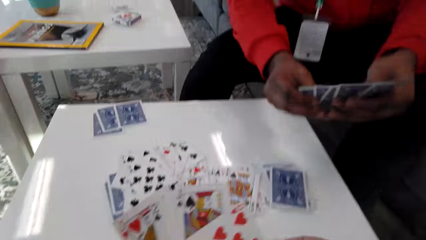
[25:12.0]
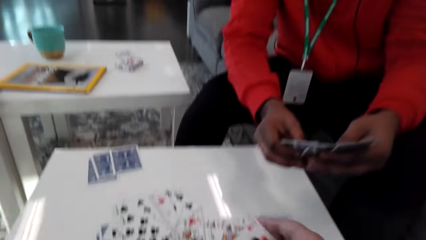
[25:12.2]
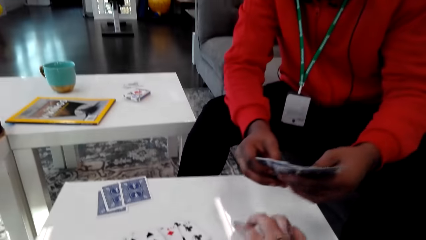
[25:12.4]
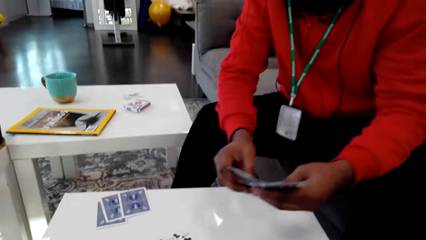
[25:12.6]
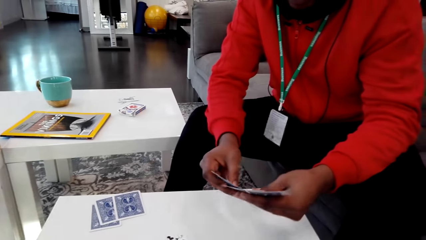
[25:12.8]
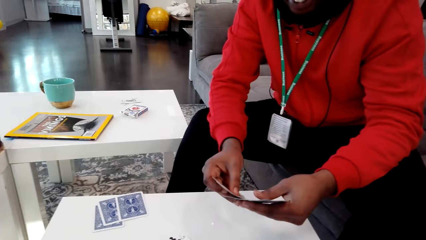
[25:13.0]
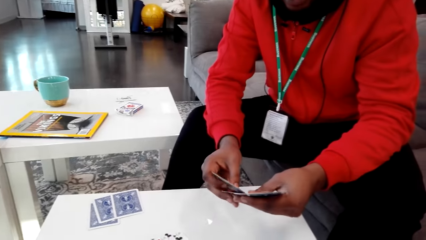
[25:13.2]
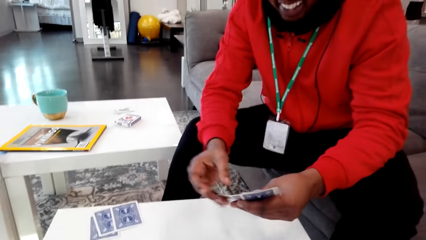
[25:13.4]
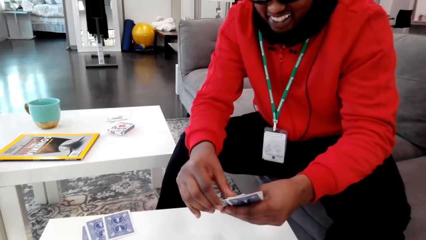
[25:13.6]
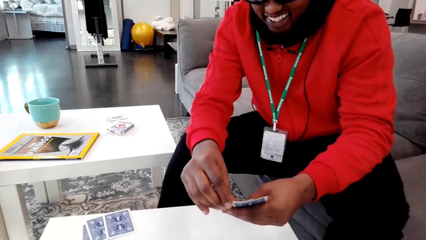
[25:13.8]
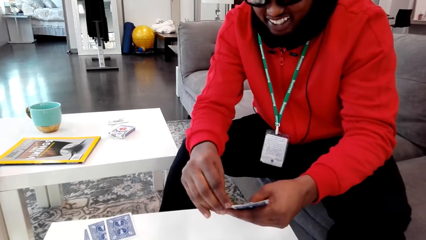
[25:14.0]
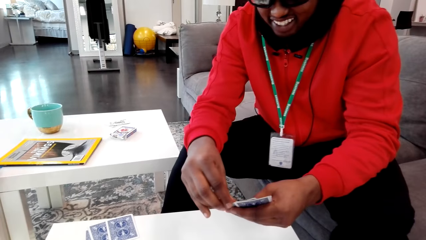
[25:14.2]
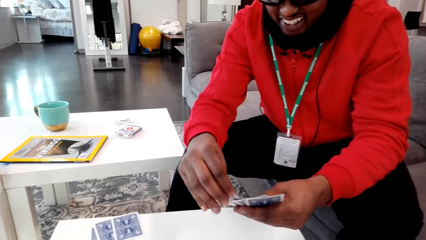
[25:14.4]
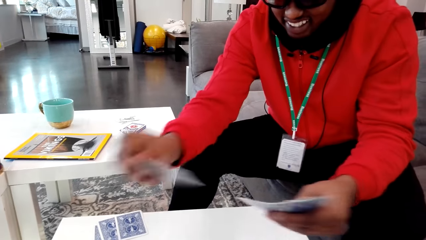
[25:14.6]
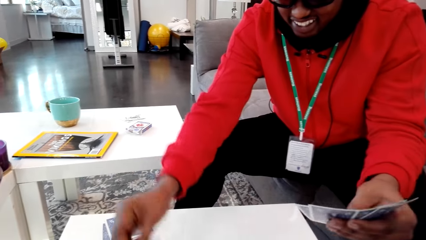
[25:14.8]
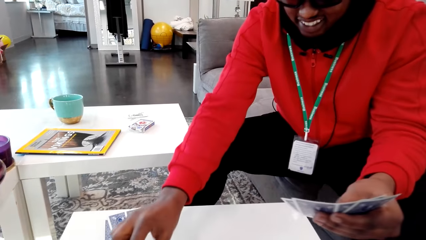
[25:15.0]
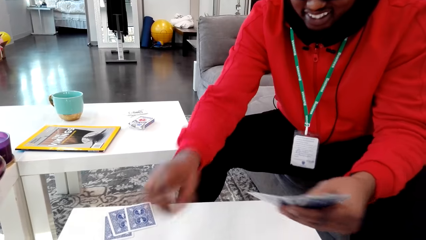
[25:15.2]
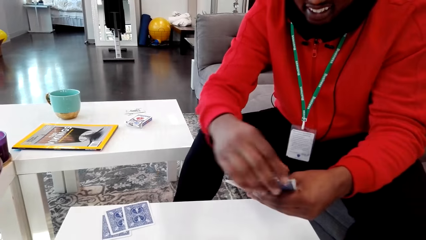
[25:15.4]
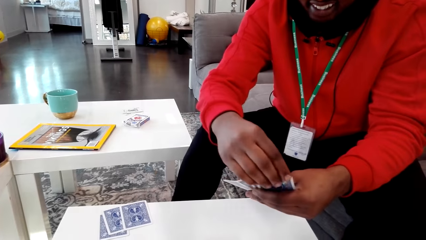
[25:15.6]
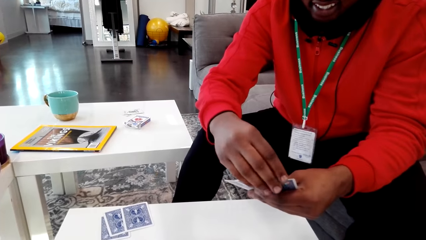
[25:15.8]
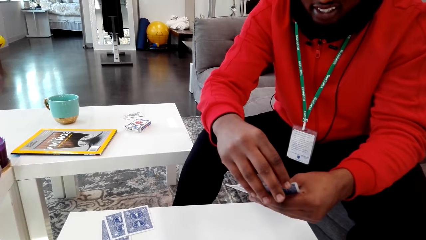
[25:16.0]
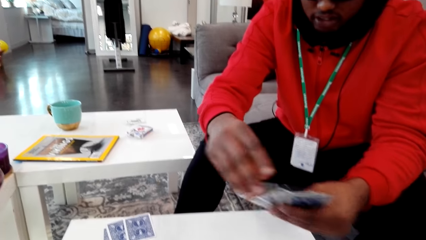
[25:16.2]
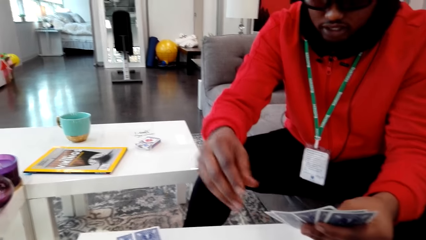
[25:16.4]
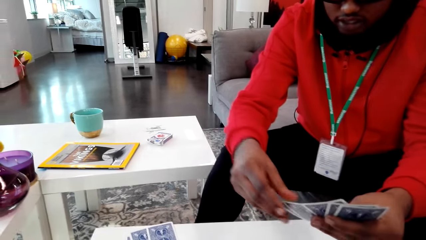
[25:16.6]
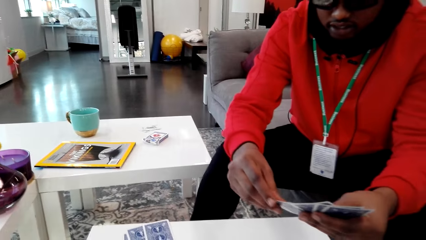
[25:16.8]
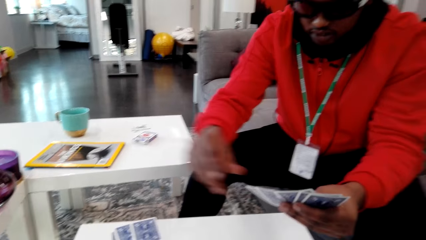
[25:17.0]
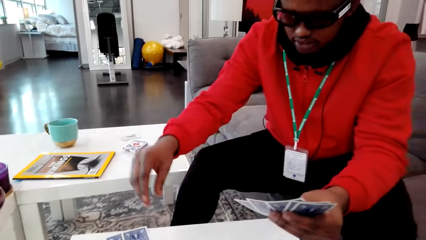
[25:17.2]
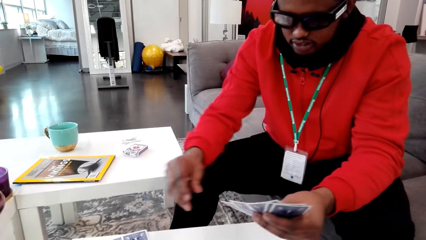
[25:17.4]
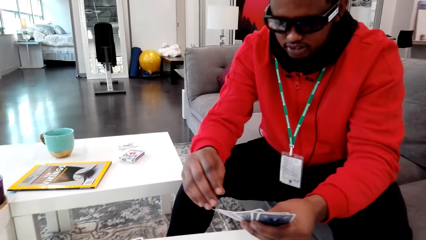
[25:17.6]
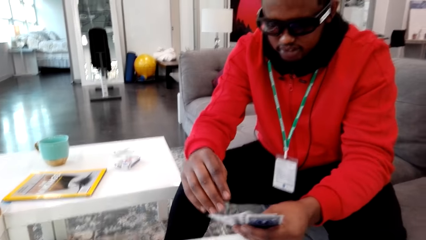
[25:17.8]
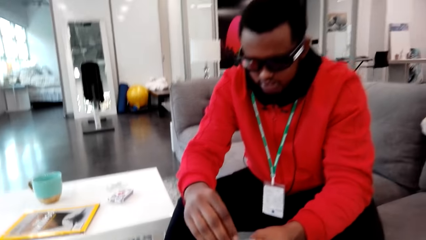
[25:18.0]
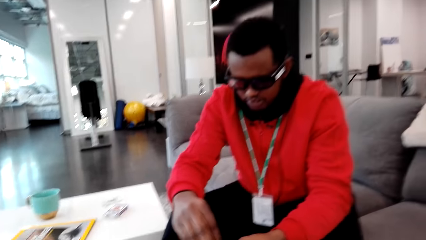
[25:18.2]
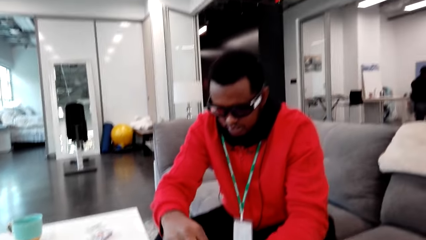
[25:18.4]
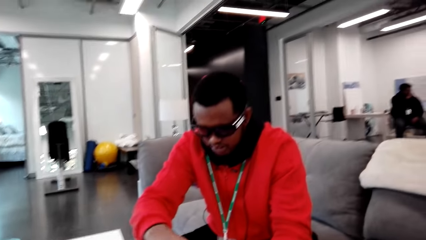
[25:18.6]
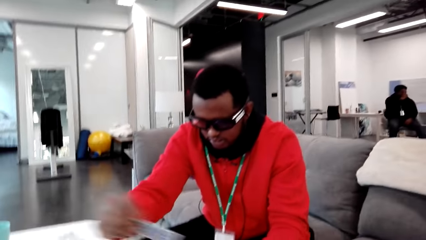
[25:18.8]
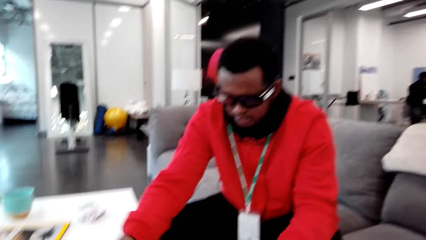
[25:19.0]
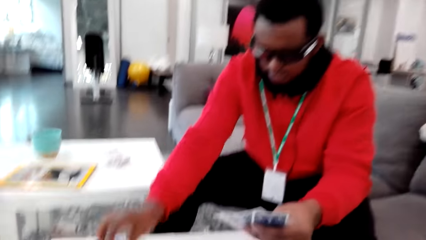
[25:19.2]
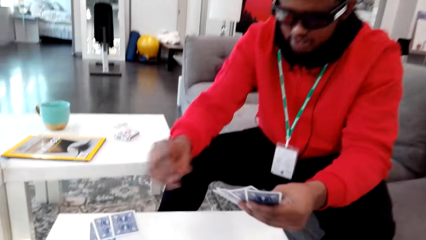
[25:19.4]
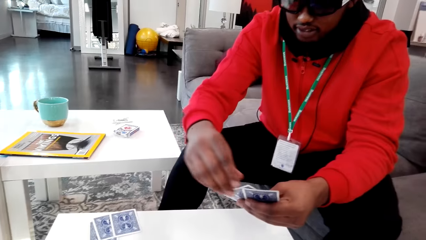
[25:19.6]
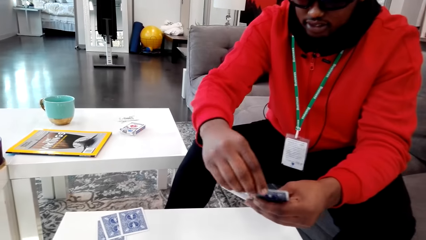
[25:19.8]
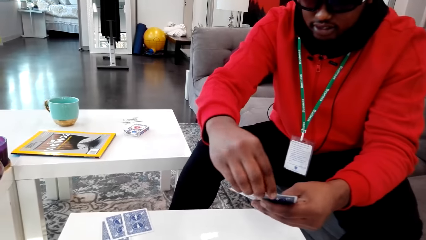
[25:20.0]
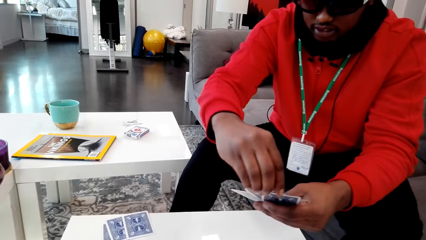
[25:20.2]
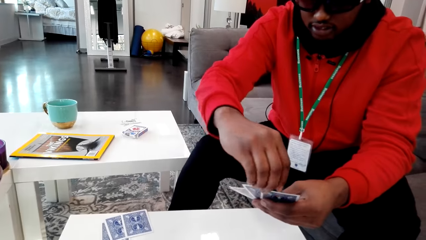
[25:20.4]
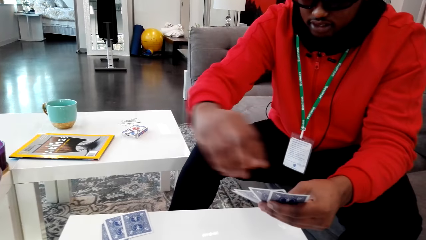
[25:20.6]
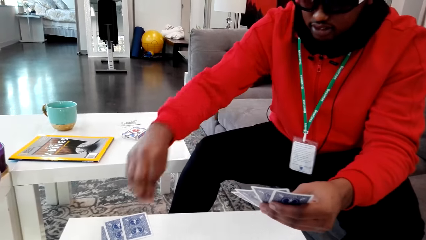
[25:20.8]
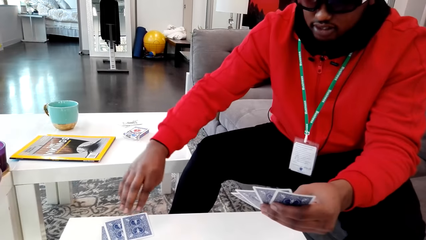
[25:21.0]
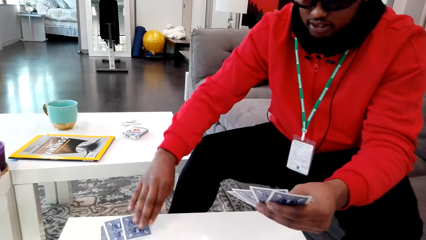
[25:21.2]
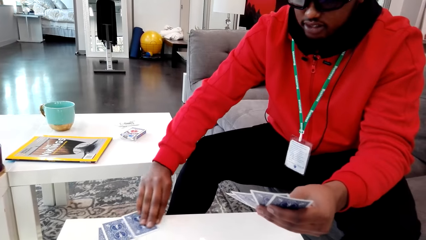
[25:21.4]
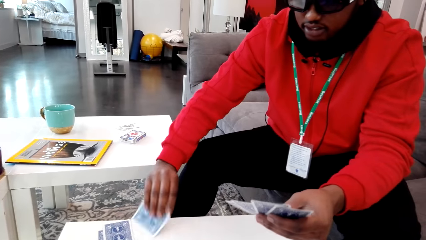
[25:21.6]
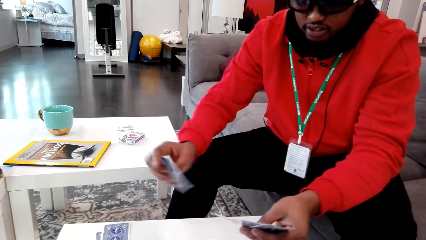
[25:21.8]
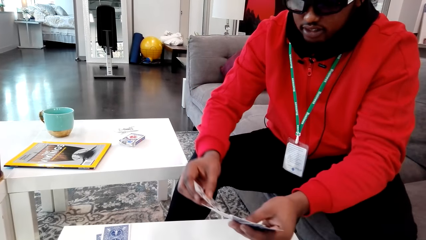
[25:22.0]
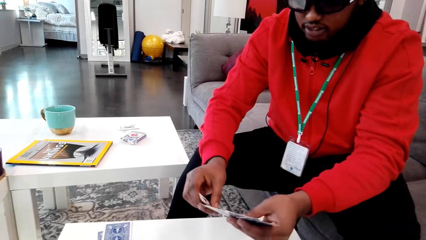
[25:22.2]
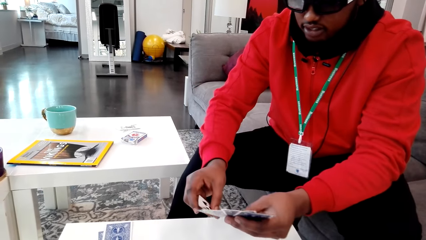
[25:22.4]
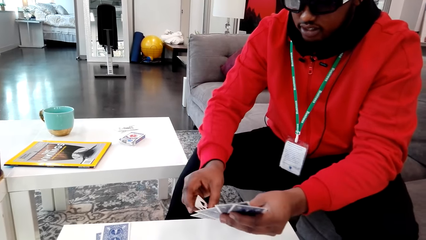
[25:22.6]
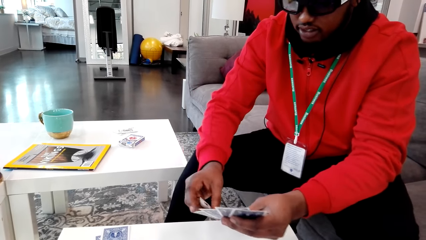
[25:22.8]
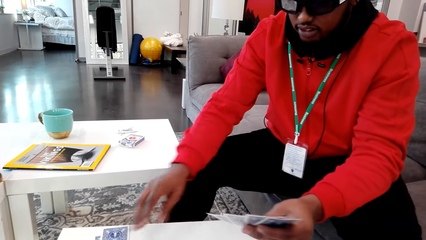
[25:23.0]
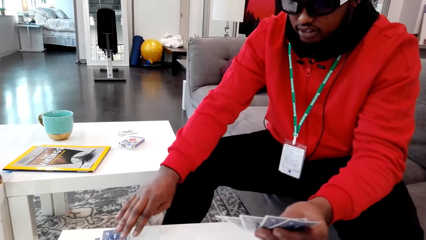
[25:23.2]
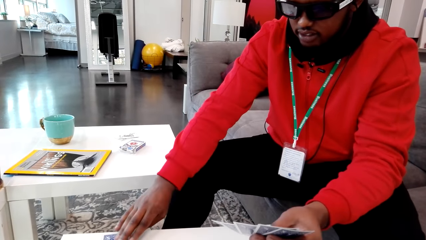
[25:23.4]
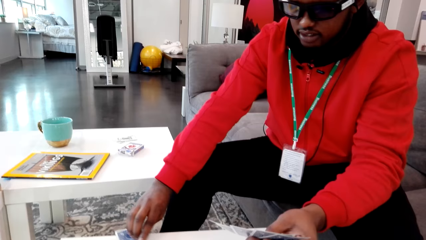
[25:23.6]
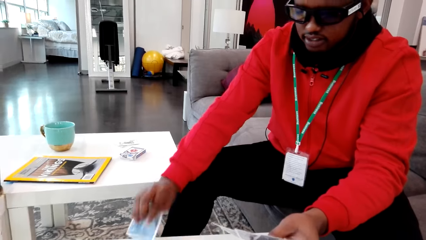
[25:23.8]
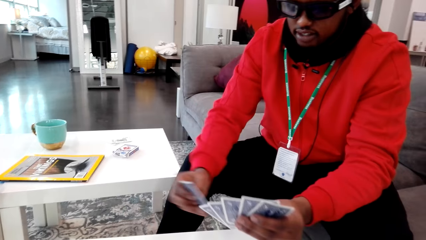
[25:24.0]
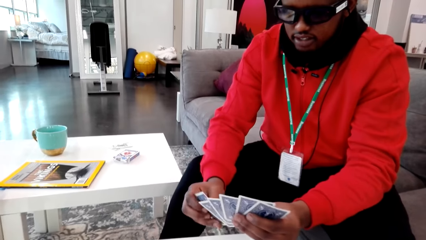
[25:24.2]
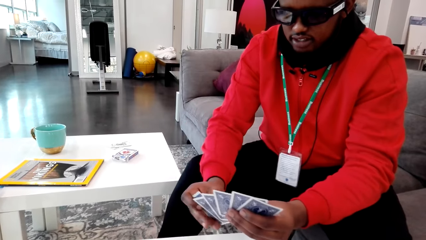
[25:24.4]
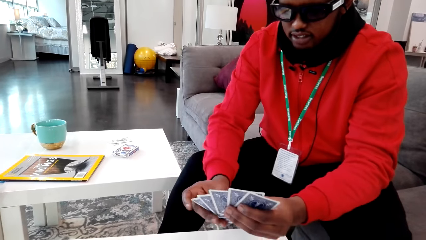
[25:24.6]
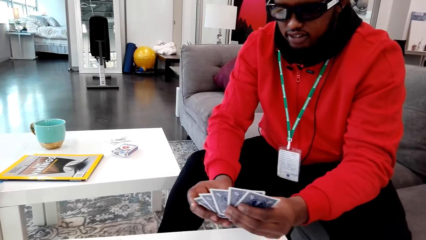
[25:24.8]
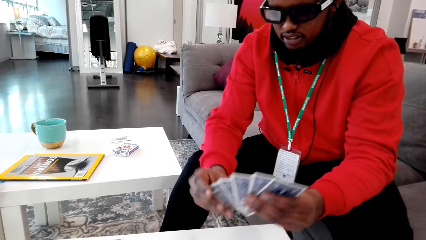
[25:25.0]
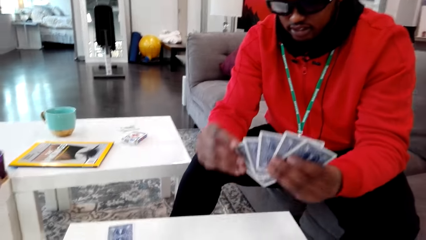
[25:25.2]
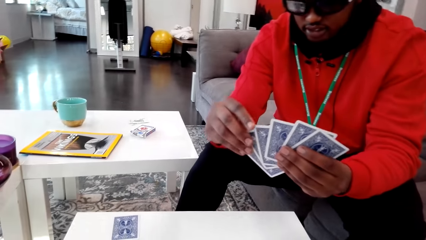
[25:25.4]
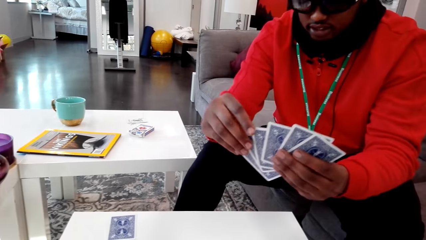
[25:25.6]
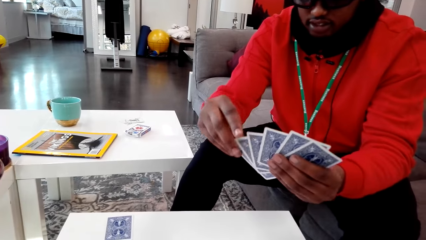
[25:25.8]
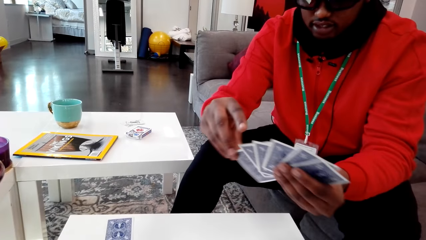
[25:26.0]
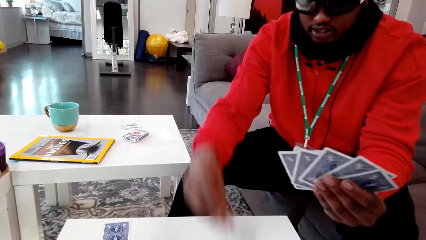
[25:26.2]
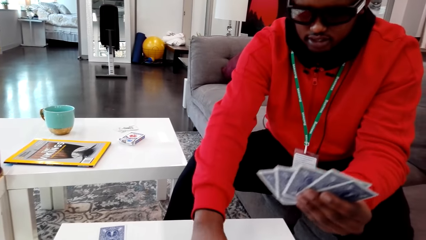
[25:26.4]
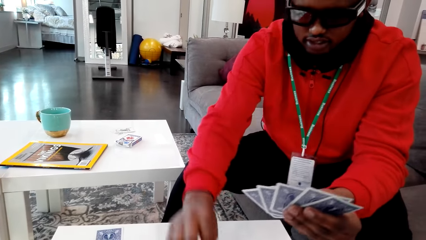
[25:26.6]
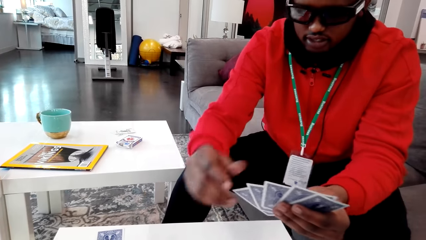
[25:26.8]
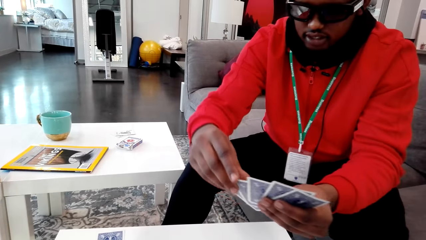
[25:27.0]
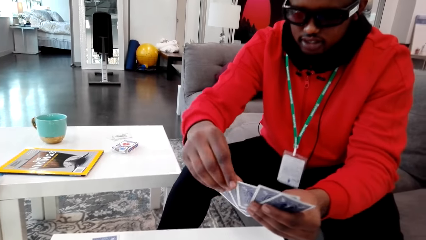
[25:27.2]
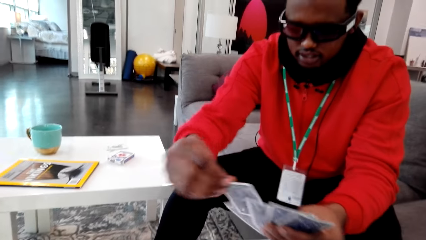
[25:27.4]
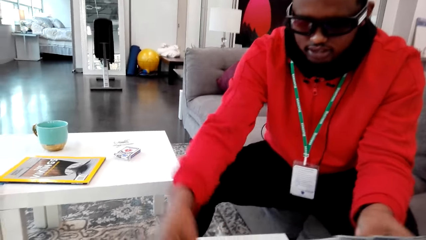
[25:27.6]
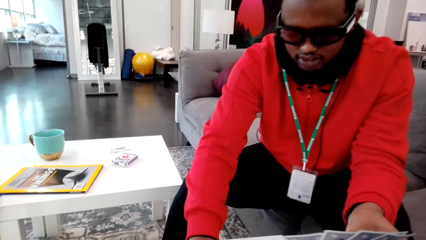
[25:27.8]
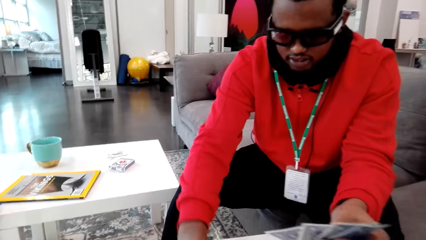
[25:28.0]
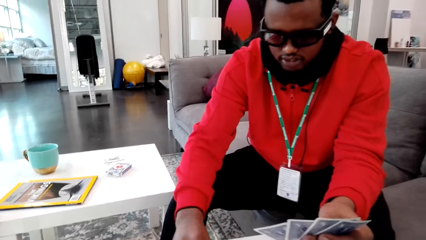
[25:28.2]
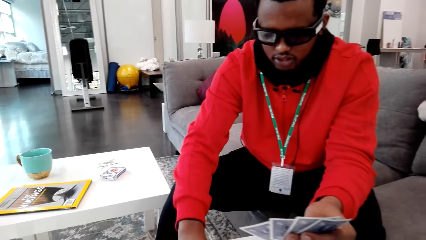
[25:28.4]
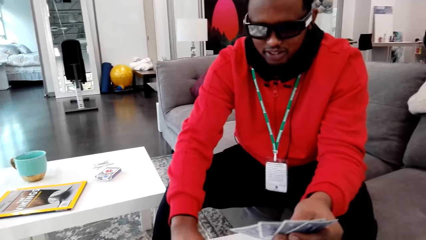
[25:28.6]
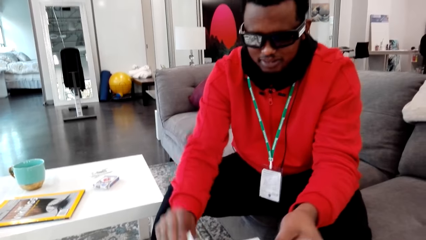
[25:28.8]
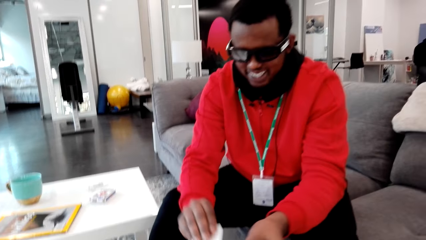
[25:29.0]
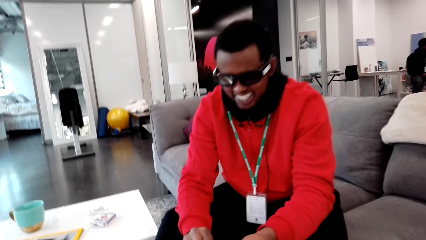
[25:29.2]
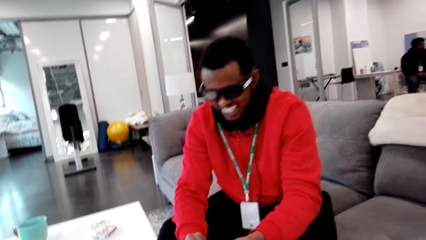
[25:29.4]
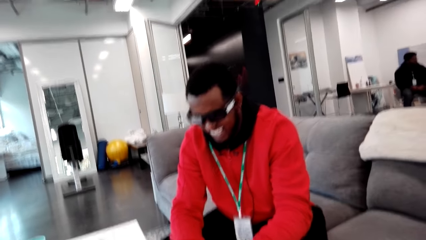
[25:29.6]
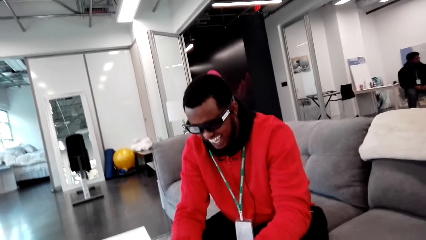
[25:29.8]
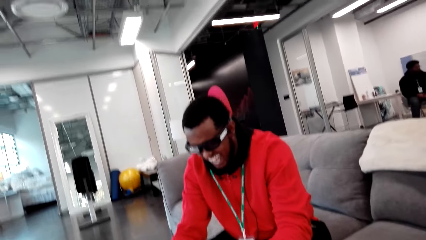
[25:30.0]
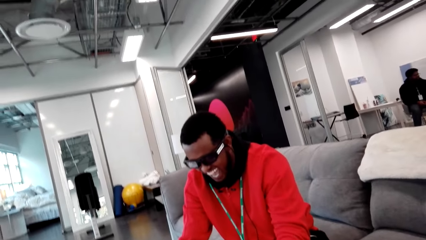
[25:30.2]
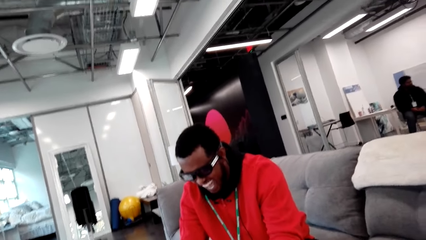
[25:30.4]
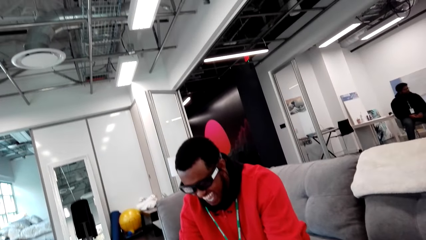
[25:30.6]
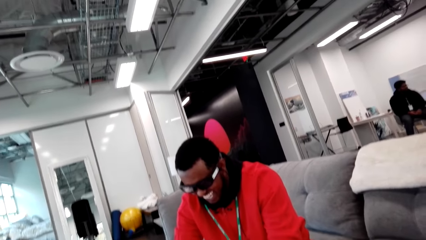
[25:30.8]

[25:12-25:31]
The camera wearer laughs and talks. A man plays cards. The man picks a card. The man picks a card again. The man plays his cards. The man talks. The camera wearer laughs.
